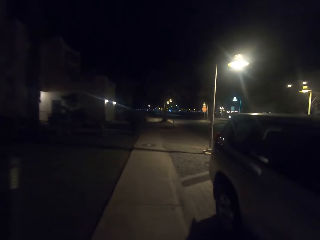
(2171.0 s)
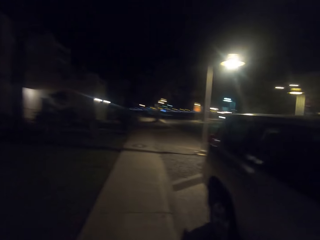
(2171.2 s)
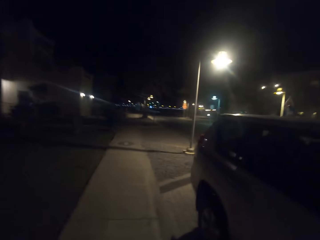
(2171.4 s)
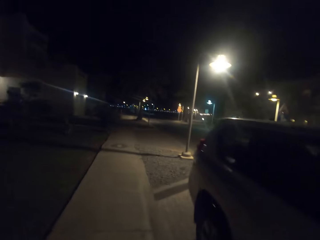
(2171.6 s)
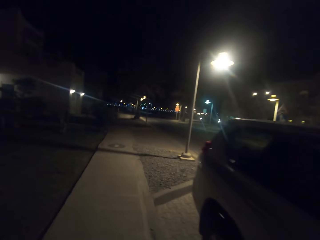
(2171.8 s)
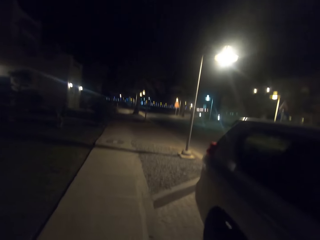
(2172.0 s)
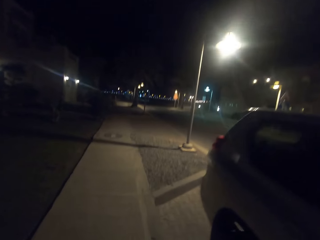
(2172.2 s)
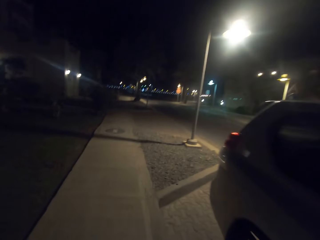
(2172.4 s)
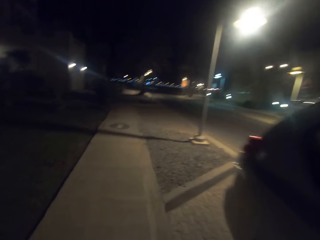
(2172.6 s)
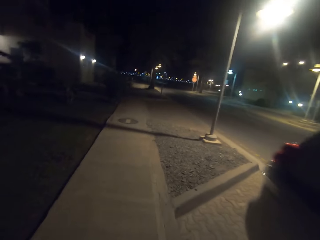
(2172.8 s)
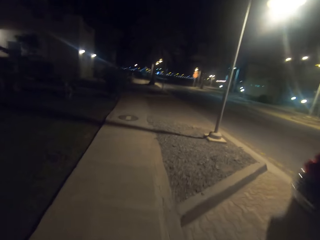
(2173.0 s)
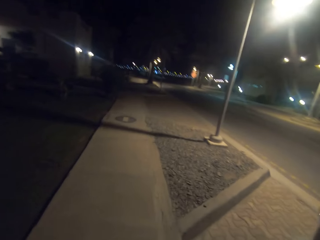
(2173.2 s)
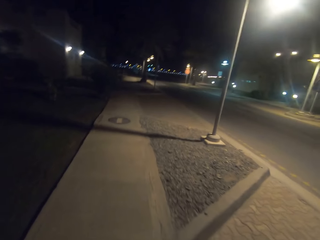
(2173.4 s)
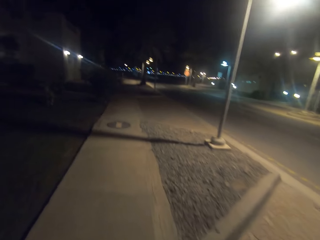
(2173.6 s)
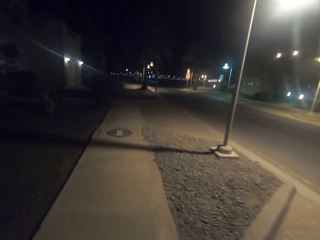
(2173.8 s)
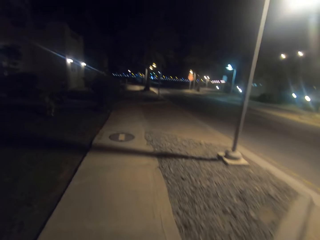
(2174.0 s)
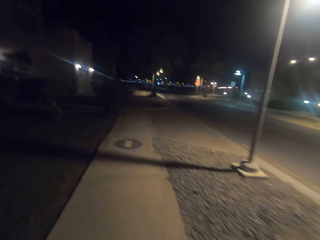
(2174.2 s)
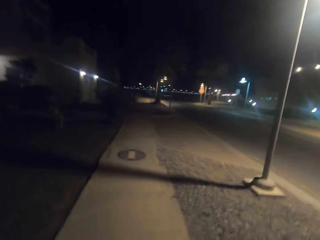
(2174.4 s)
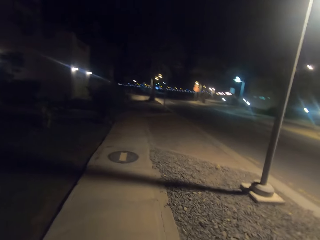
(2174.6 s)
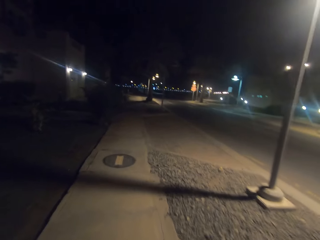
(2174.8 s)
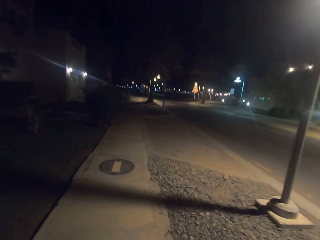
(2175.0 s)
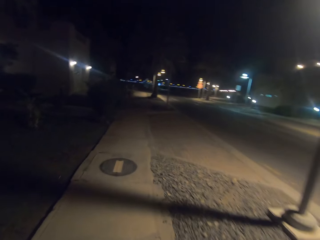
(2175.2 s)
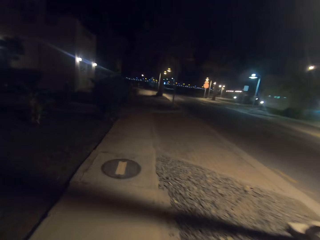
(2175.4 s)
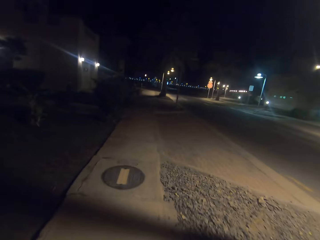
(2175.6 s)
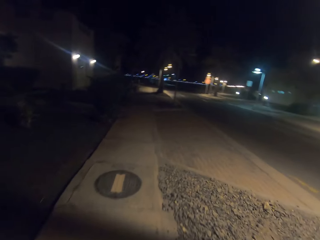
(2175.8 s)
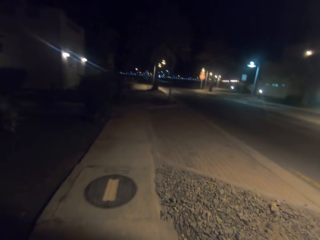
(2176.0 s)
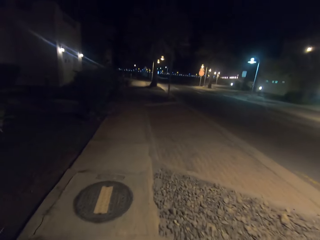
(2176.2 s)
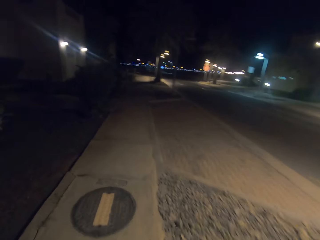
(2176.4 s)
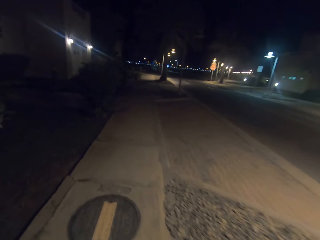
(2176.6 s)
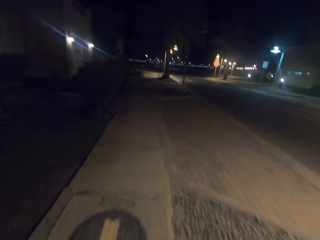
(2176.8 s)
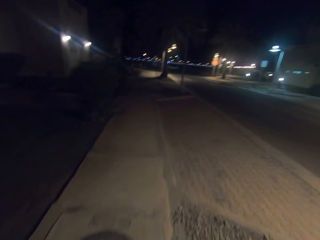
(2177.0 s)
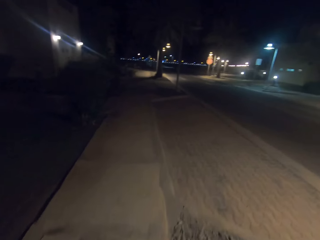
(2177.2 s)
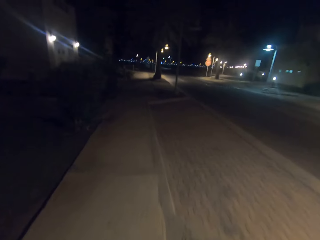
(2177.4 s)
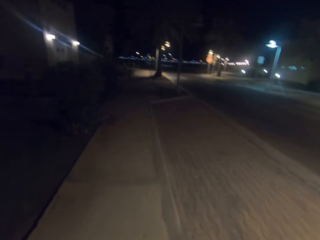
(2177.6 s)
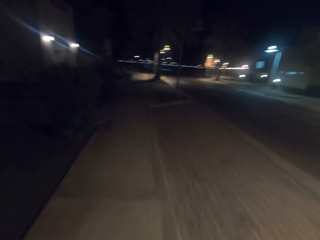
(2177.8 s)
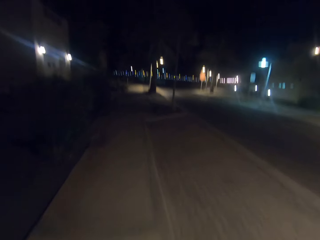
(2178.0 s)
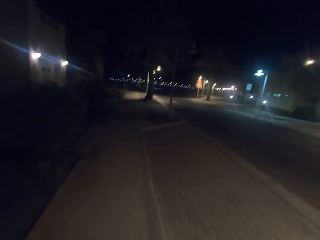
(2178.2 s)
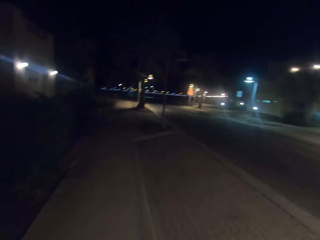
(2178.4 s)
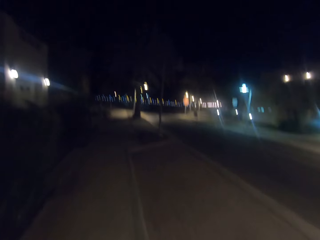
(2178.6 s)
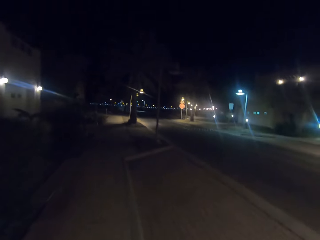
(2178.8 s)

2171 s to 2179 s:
The camera wearer walks on the road.

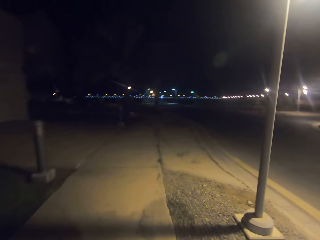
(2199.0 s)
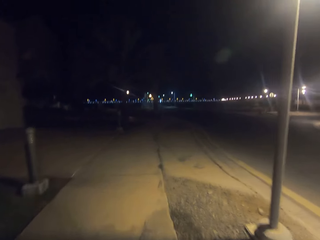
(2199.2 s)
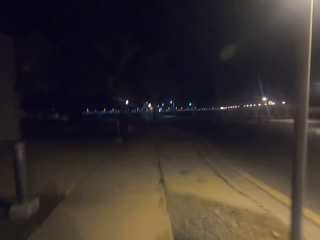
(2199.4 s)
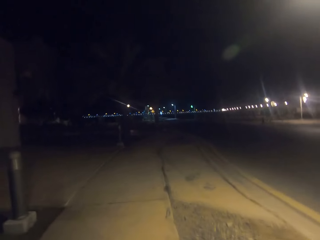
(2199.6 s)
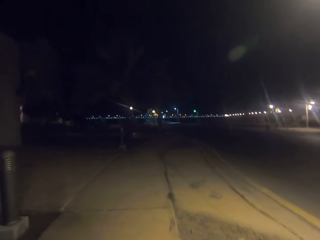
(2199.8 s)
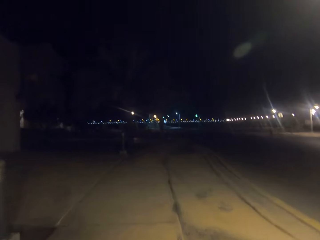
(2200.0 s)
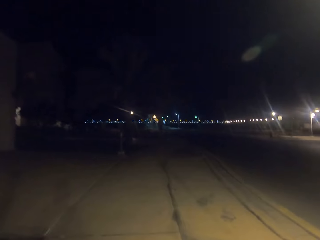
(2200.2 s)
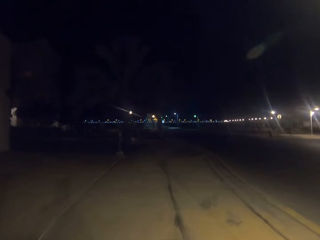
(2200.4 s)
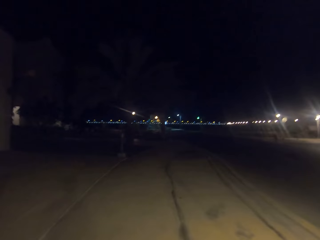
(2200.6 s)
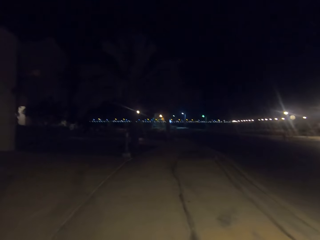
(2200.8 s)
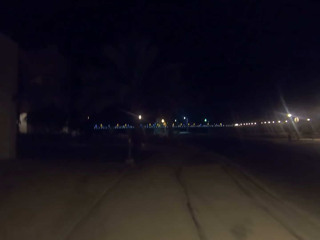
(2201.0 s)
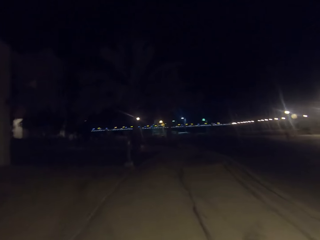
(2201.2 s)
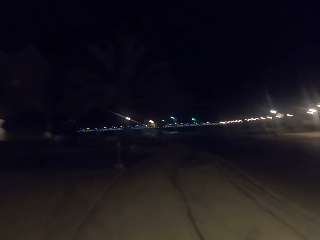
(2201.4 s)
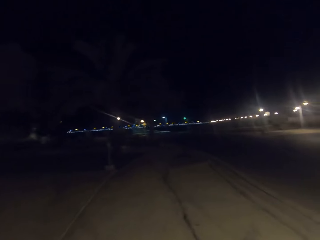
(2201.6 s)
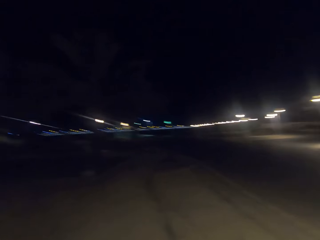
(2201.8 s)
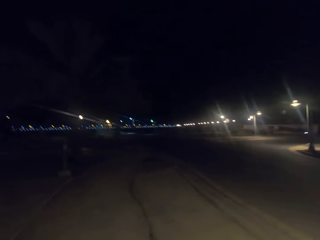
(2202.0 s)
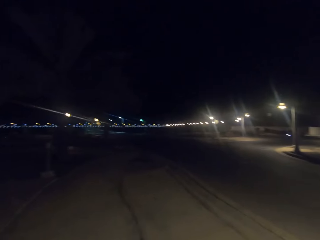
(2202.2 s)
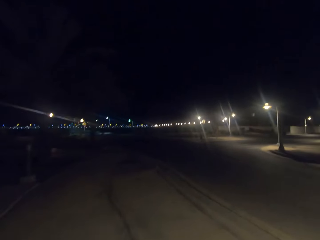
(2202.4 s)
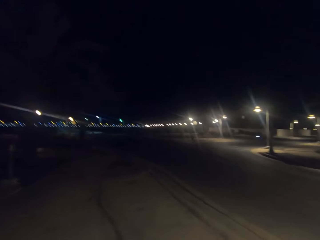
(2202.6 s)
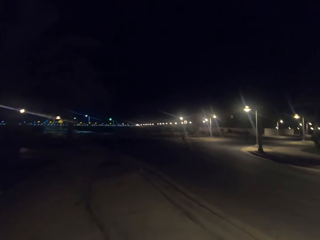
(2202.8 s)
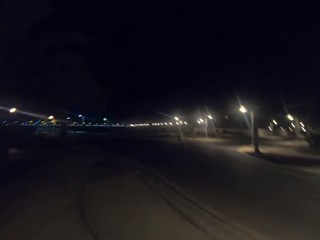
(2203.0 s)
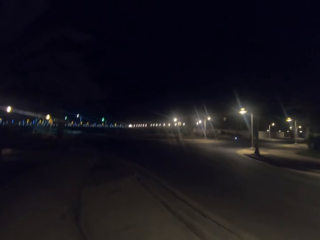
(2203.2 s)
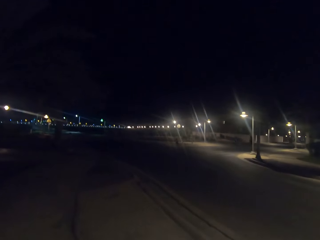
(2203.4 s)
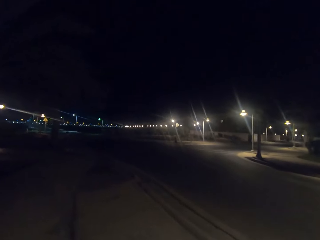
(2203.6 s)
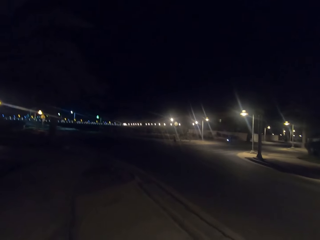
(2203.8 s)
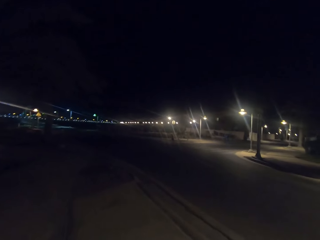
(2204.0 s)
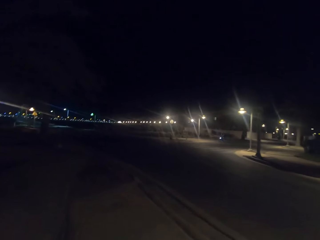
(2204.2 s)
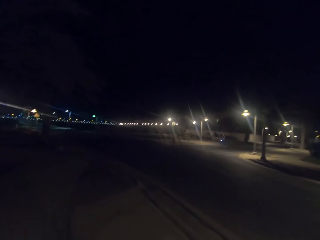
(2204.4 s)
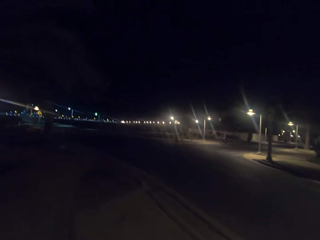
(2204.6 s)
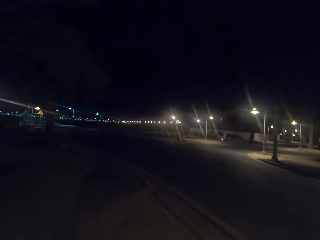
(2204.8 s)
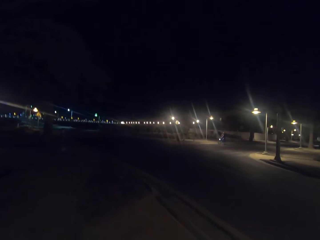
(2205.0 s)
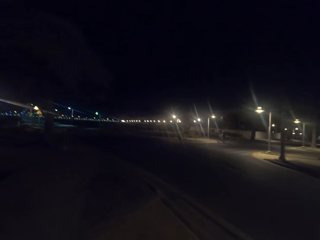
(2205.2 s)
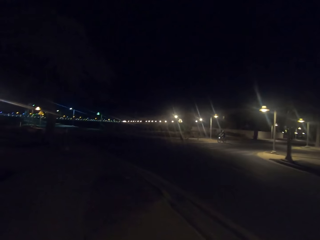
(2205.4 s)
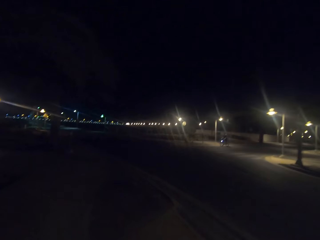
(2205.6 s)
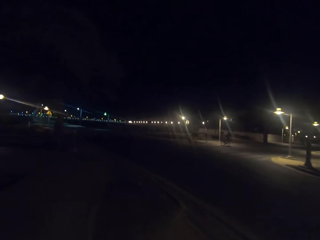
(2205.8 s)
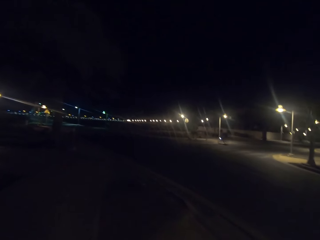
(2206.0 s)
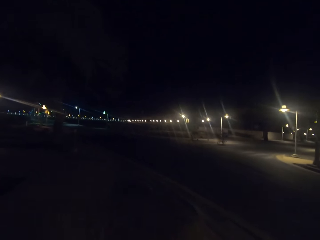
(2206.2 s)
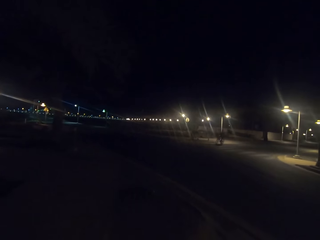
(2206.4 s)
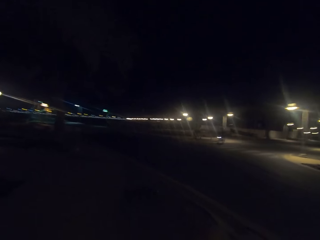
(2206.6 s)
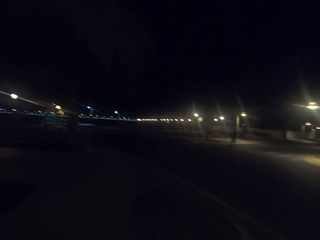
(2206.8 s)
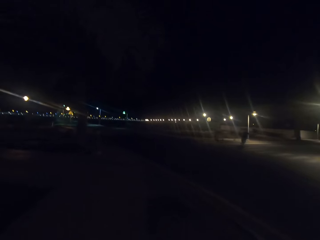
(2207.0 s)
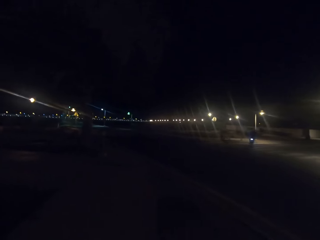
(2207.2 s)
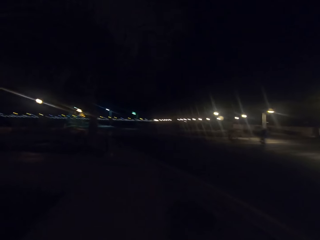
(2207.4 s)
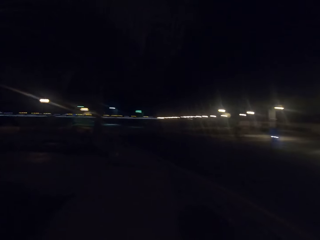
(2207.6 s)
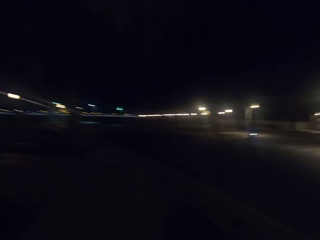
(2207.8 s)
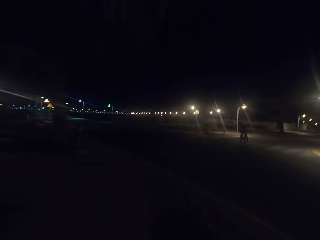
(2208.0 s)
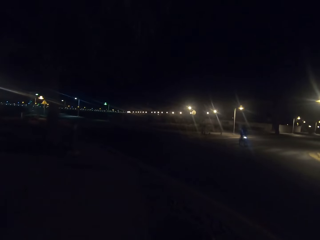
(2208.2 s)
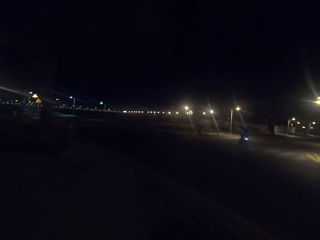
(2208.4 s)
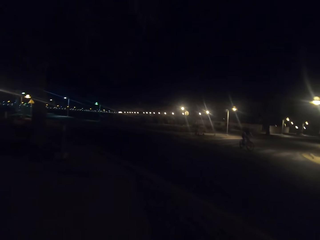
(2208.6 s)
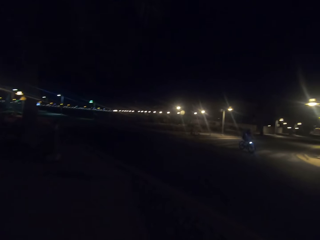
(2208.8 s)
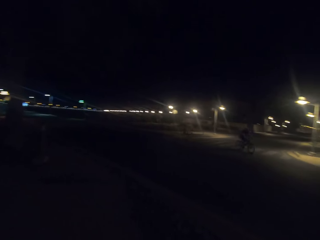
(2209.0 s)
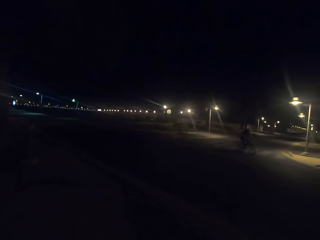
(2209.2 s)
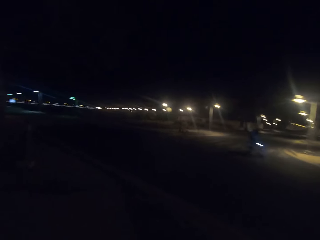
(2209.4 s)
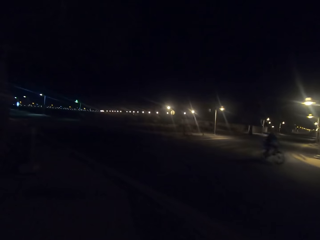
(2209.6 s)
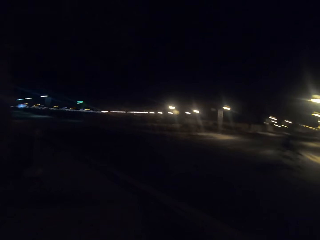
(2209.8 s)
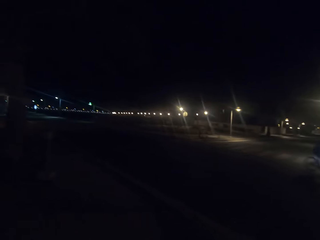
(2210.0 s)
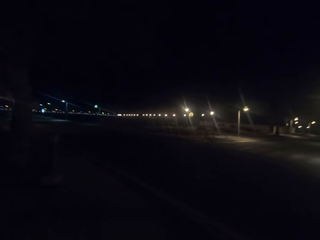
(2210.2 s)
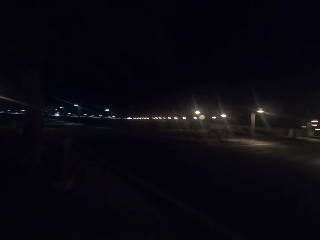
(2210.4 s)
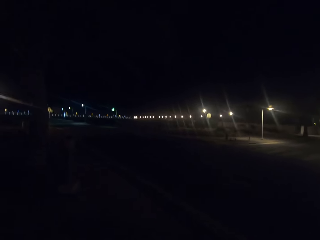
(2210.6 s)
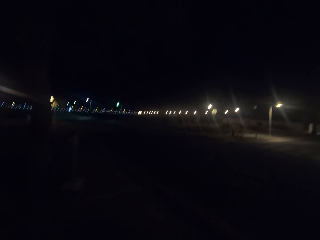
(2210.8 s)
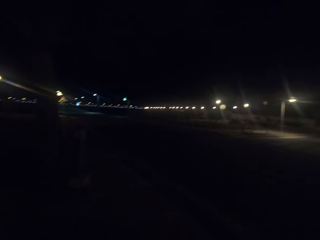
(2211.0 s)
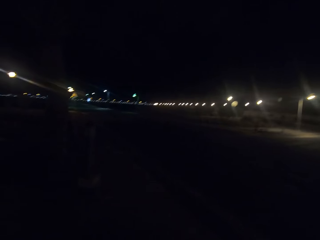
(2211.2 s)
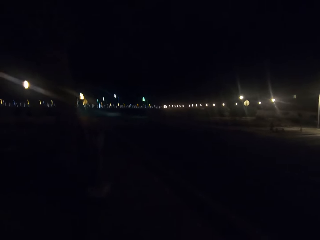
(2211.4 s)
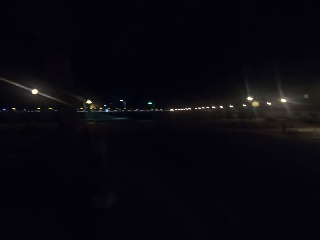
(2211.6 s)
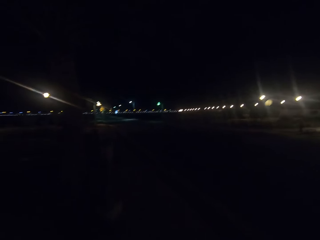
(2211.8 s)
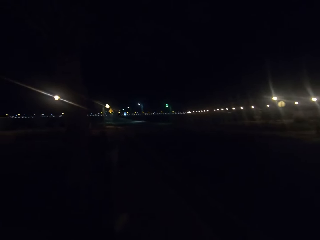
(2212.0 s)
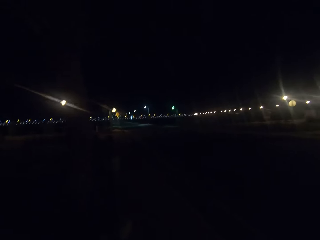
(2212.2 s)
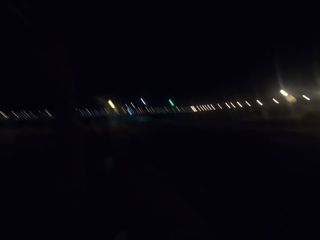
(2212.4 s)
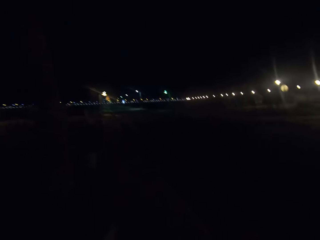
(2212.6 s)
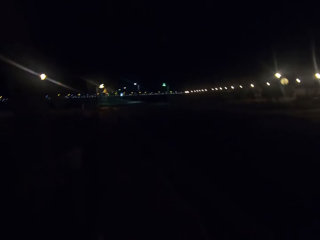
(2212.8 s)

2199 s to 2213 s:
The camera wearer walks on the road. A person is cycling.
